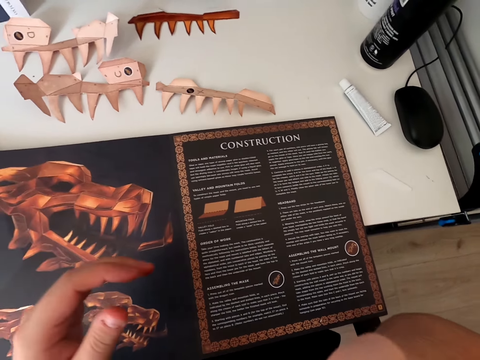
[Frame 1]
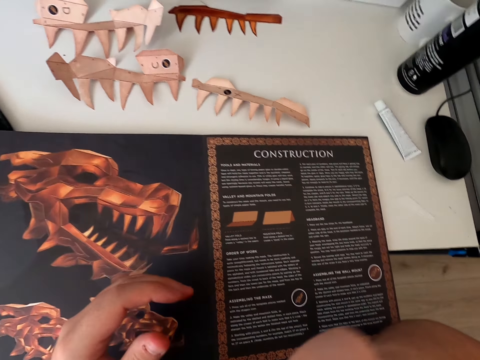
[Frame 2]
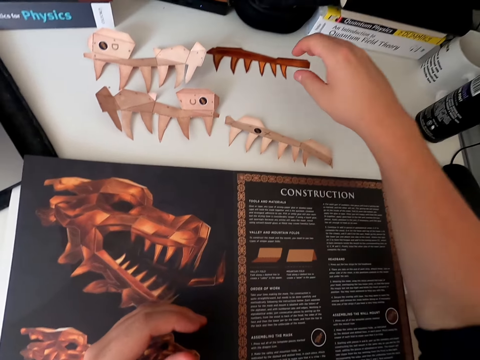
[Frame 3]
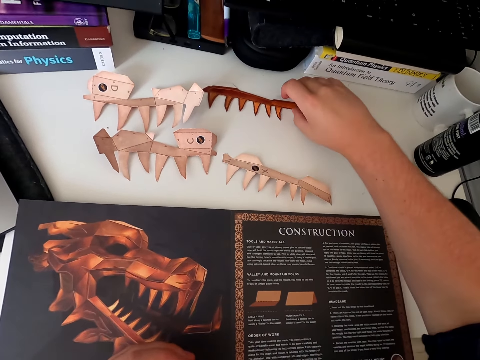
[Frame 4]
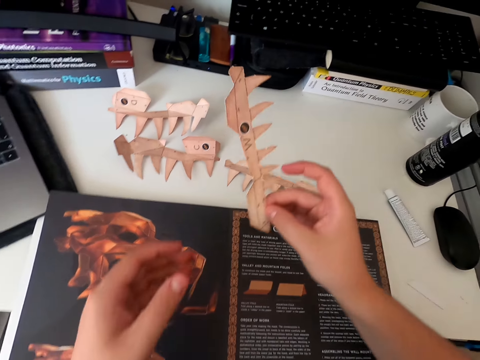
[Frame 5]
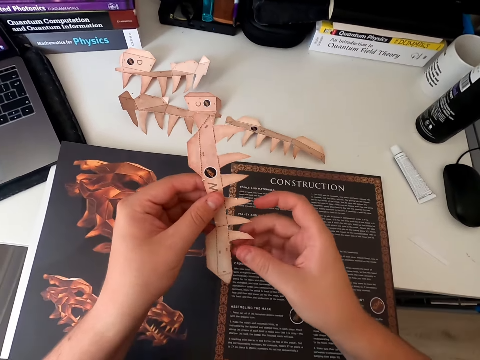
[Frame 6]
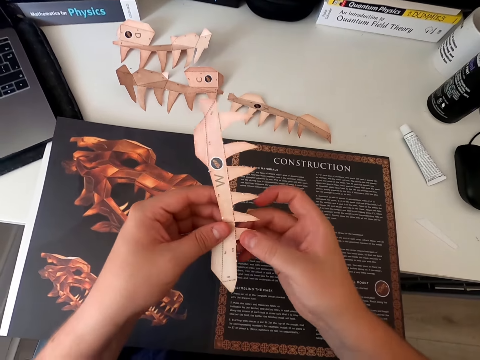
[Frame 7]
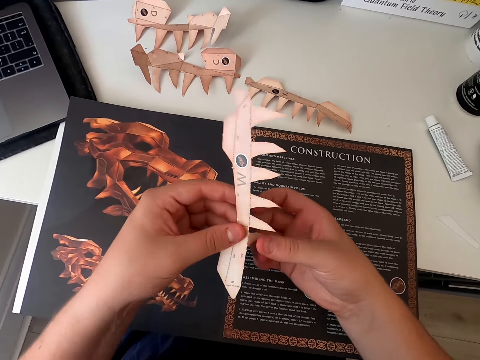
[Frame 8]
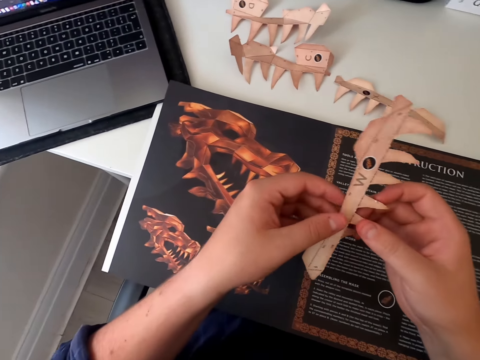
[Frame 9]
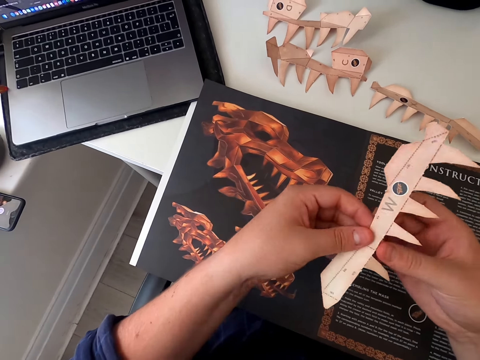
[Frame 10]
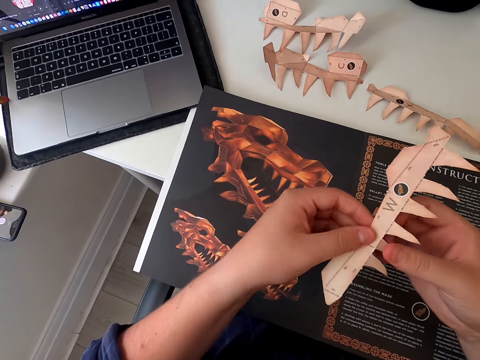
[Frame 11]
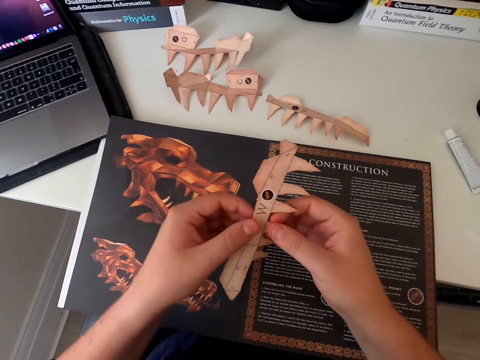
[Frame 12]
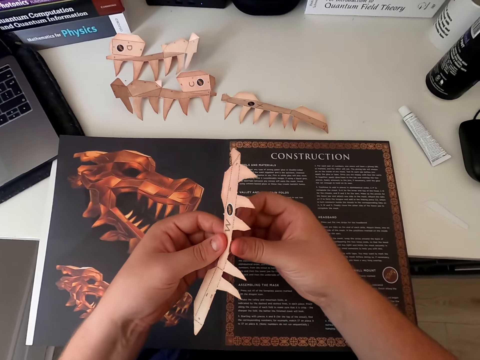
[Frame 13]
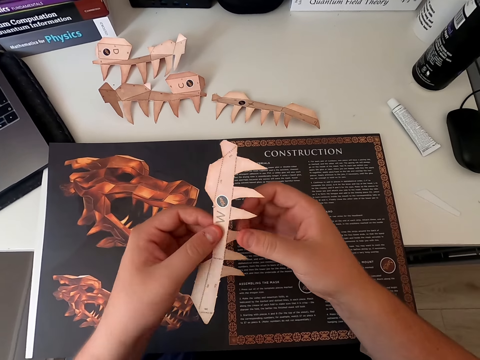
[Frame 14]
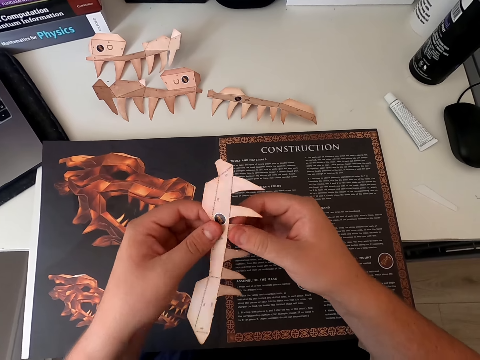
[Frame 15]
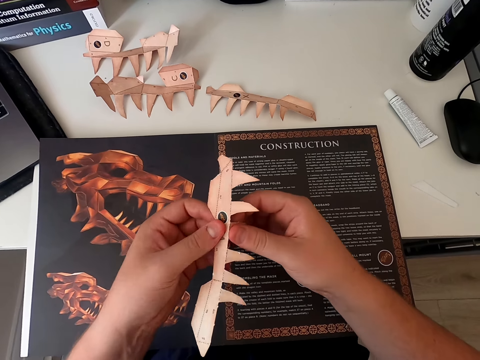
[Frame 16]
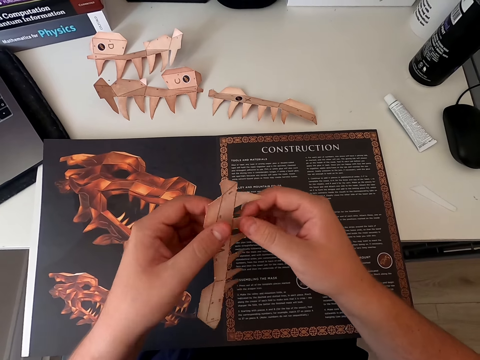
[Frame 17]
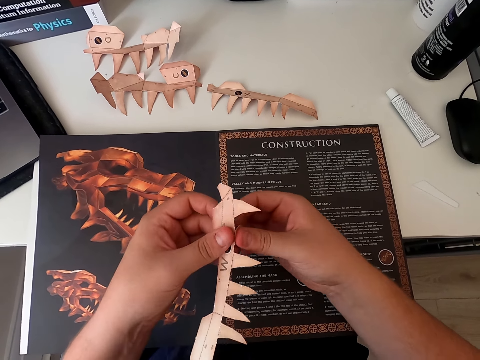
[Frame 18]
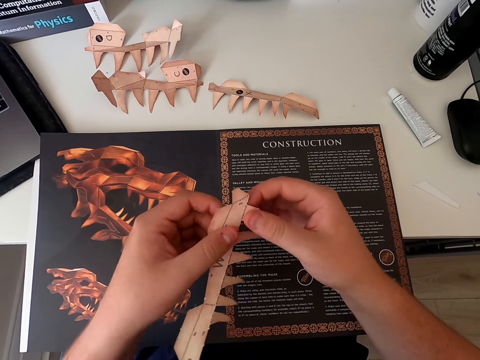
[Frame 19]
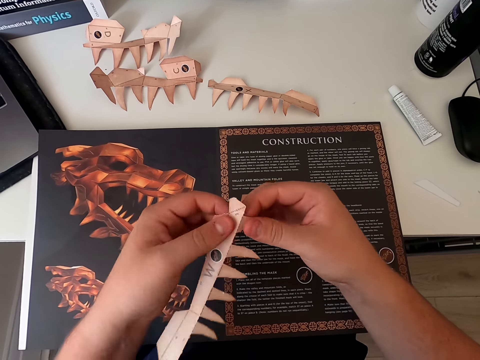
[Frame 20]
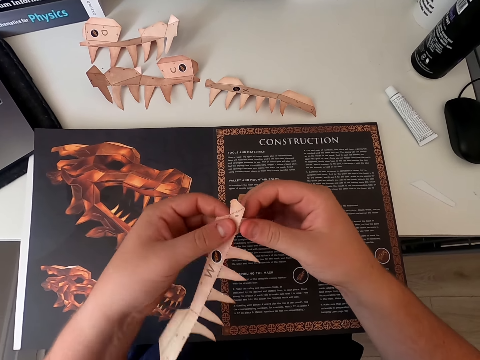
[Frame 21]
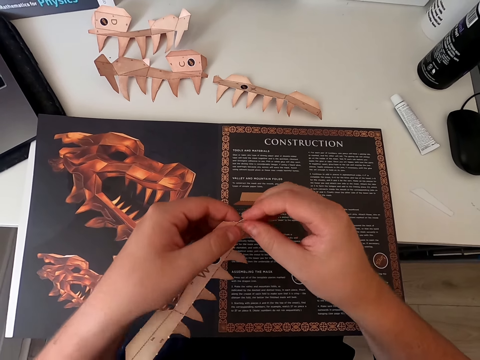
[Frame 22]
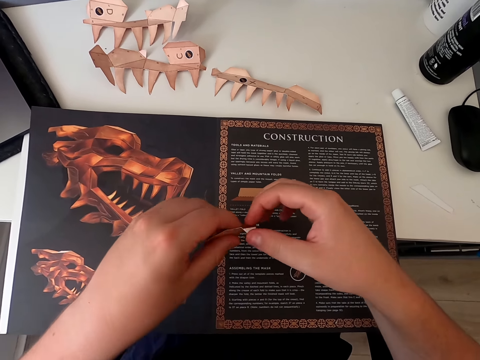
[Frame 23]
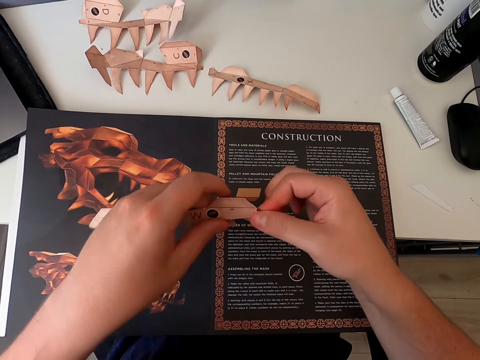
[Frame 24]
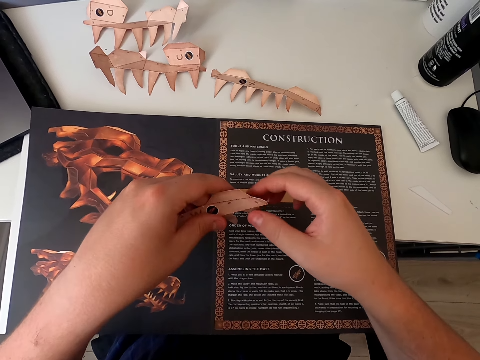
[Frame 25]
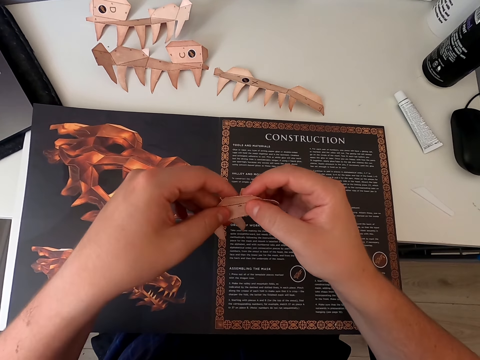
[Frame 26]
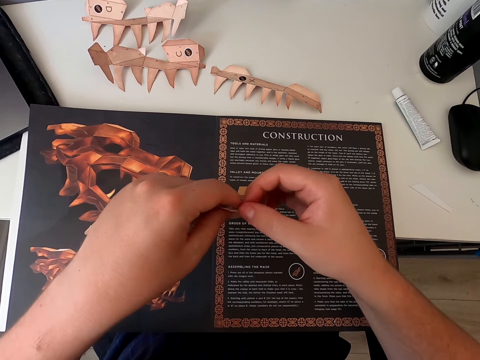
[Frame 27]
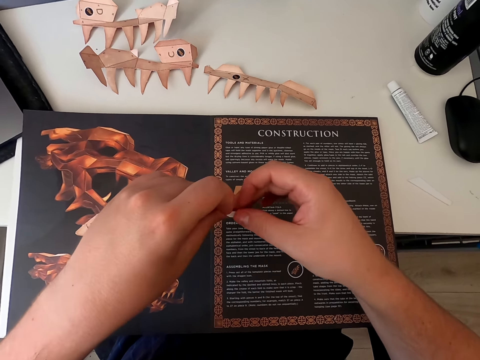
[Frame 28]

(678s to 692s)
The camera wearer moves hands. They pick up the paper craft. They fold the paper craft. They fold the paper craft again.

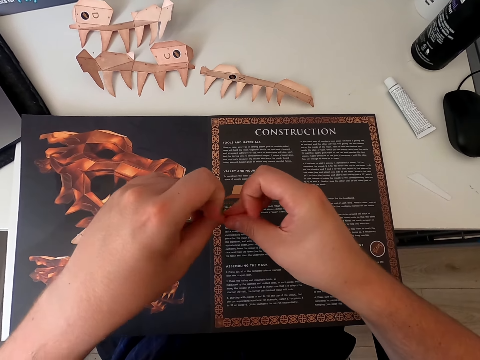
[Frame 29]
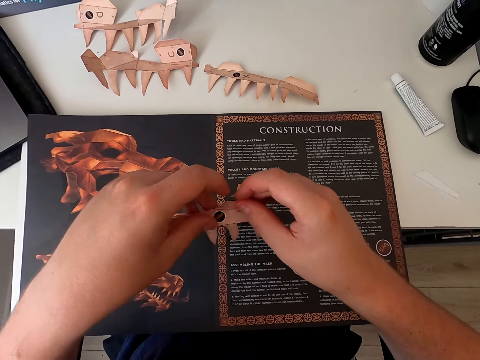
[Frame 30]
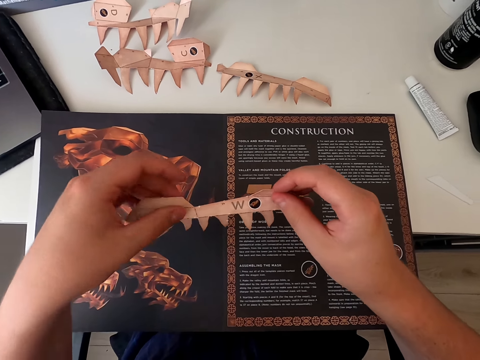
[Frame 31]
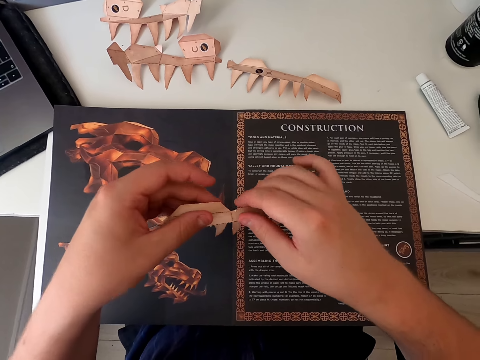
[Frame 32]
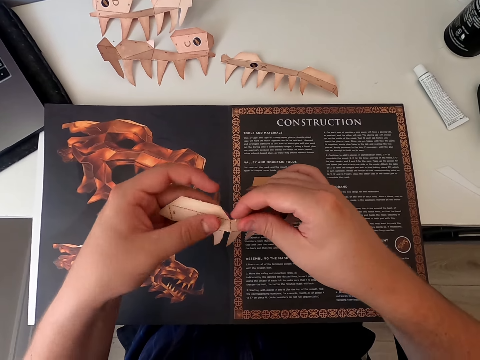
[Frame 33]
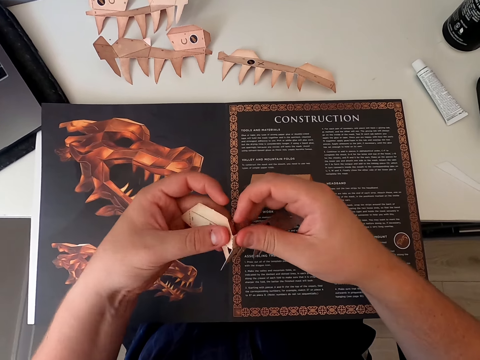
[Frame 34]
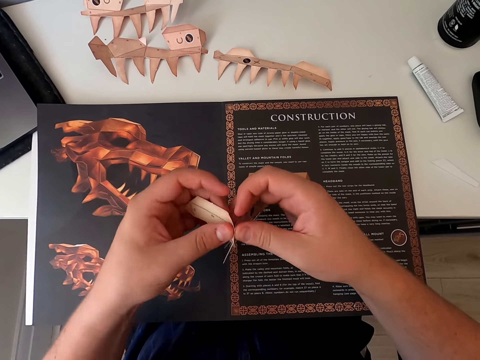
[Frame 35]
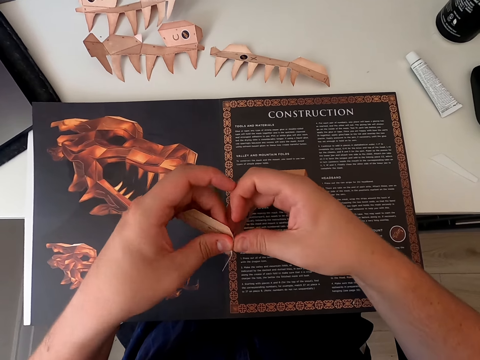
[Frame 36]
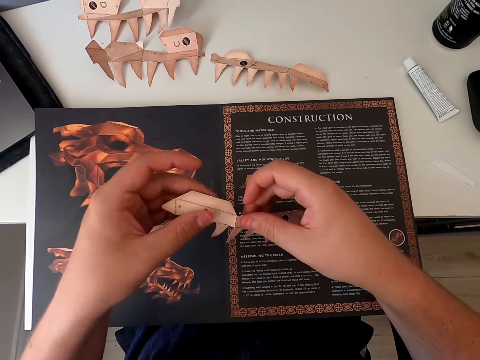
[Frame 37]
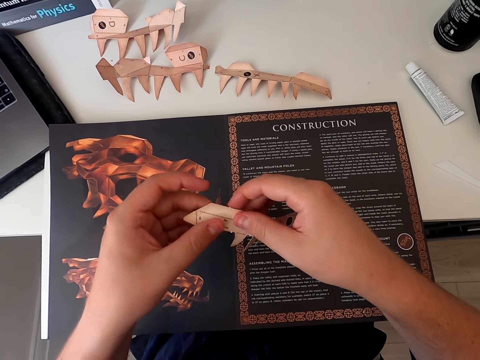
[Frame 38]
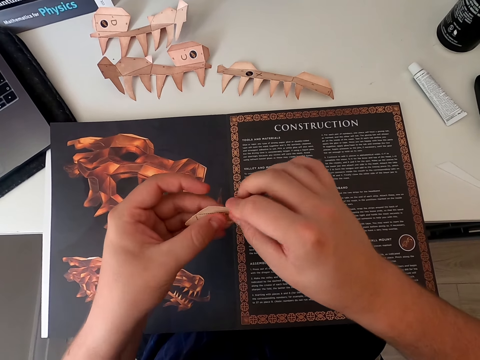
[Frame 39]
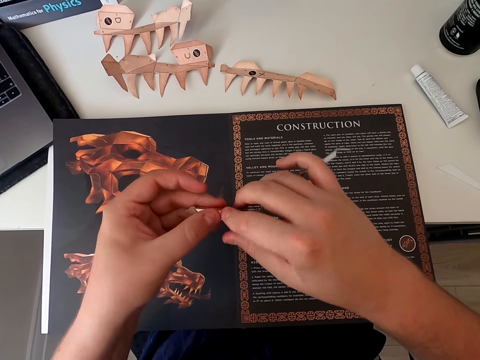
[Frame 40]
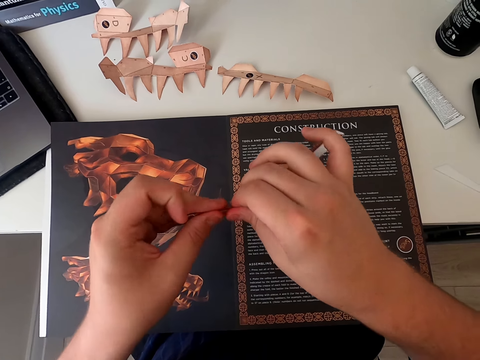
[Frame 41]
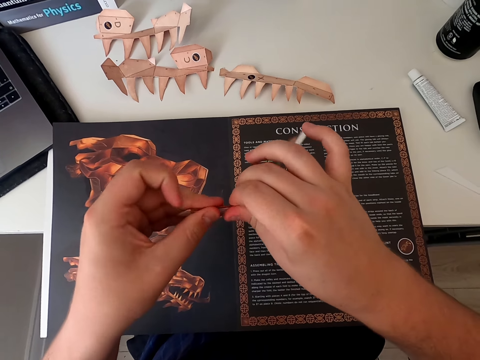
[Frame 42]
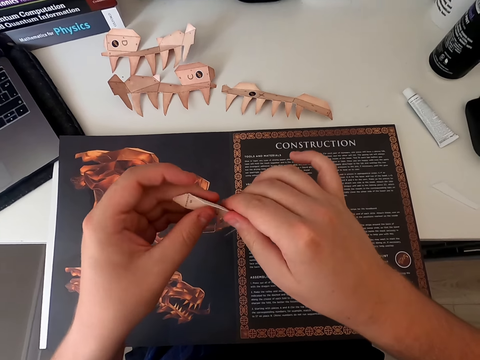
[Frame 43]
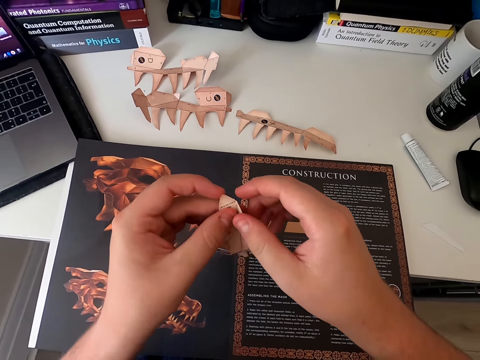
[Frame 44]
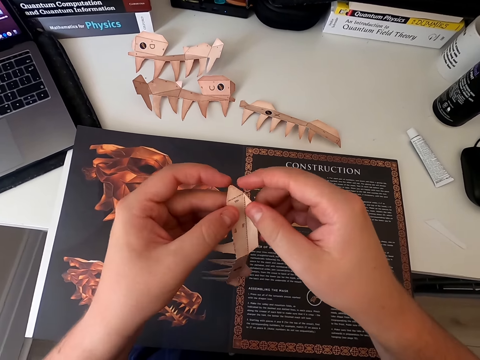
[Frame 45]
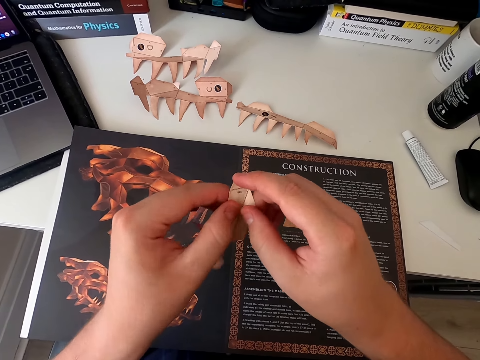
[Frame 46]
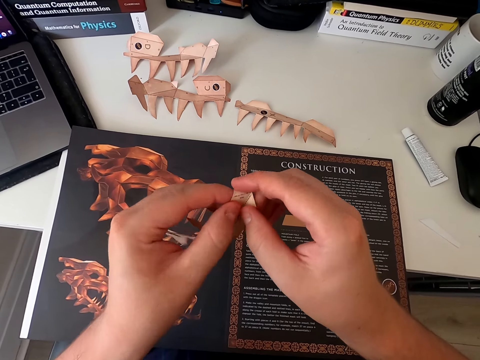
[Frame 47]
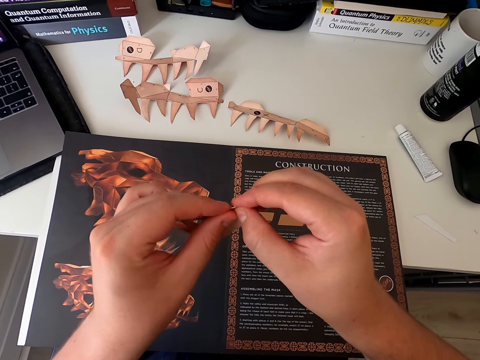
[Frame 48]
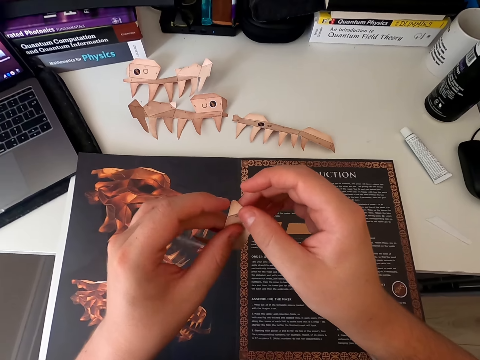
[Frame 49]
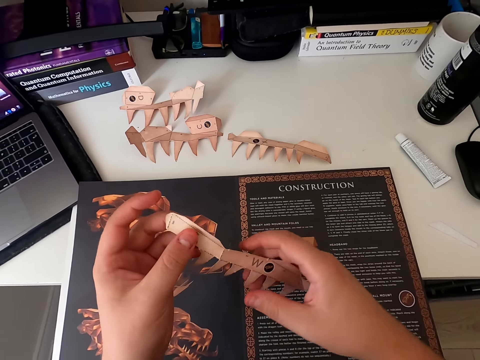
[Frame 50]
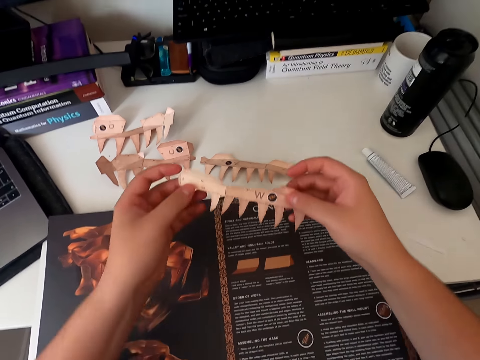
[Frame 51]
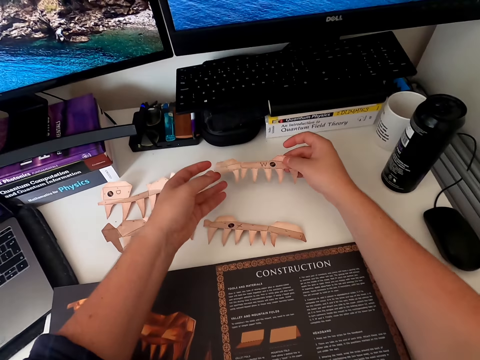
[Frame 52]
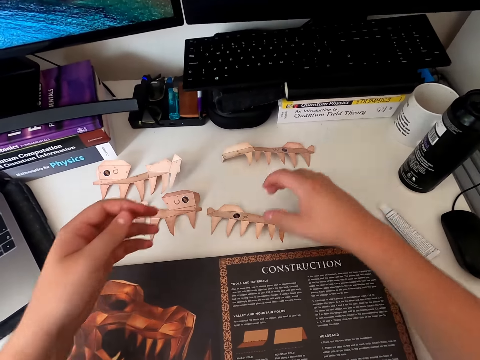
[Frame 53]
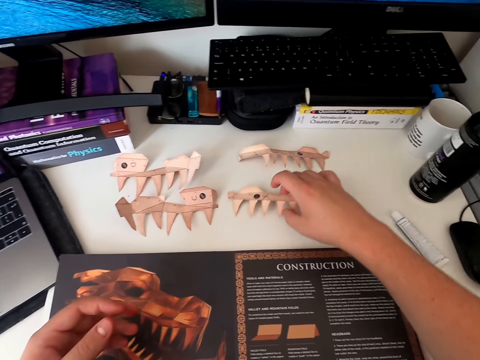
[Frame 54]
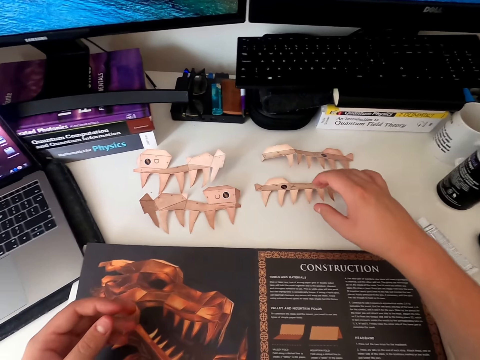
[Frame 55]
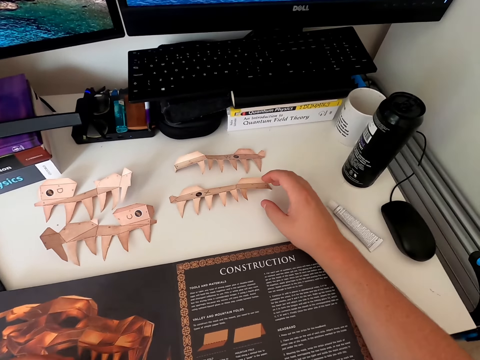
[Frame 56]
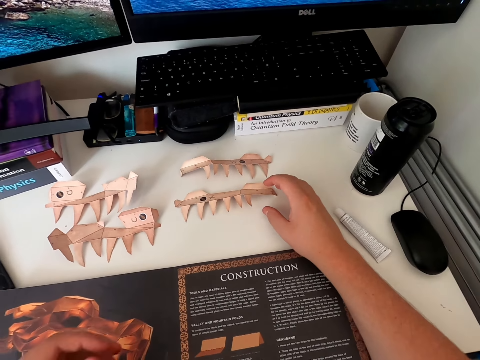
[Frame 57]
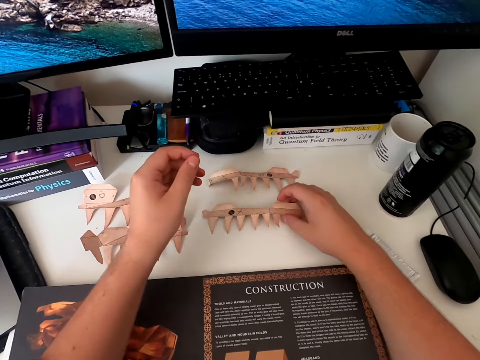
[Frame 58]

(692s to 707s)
The camera wearer moves hands. They fold the paper craft. They place the paper craft on the table. They pick up the paper craft. They look around.
